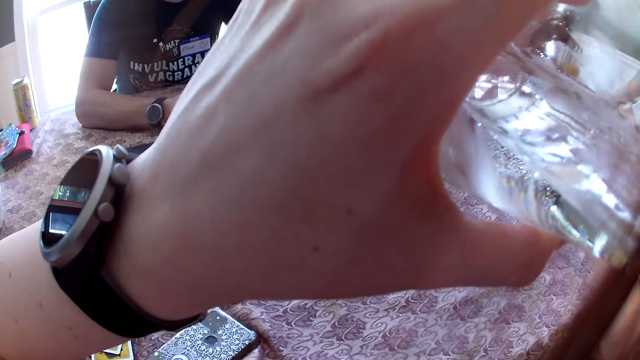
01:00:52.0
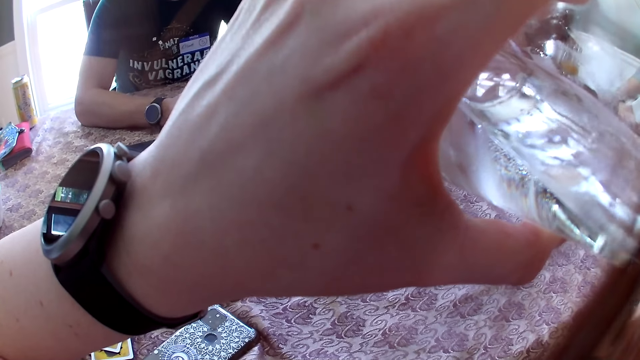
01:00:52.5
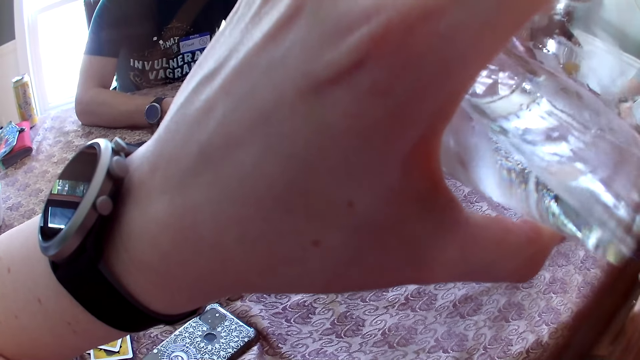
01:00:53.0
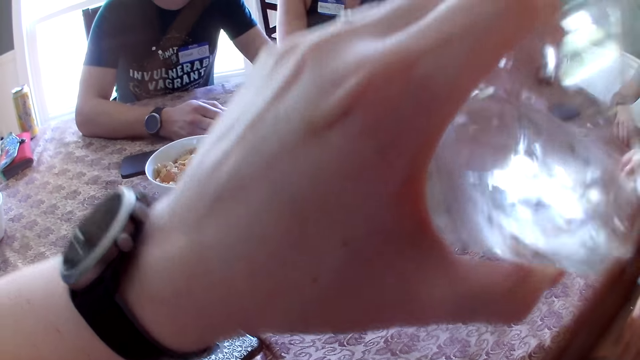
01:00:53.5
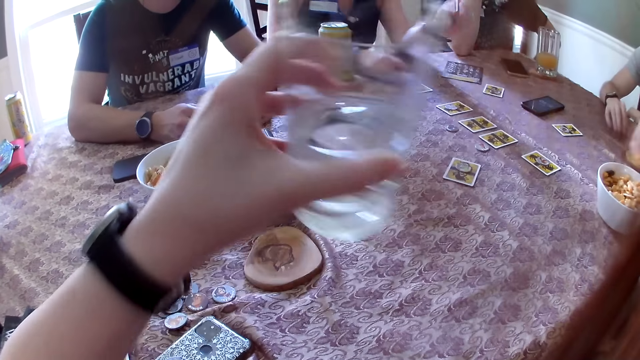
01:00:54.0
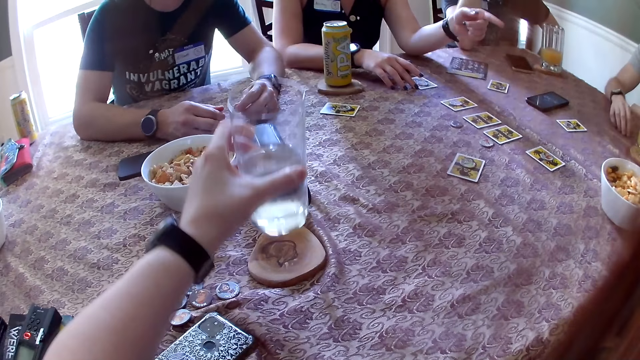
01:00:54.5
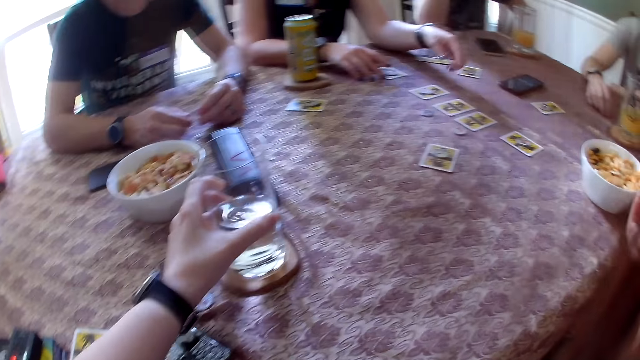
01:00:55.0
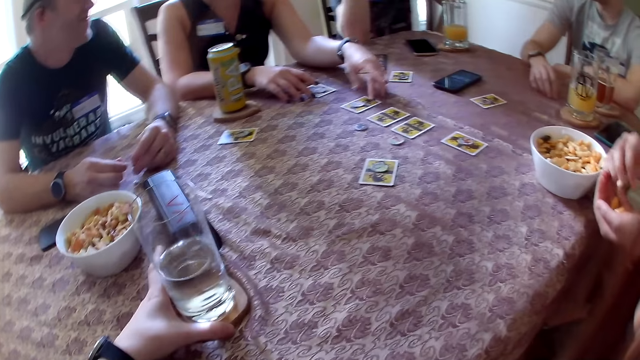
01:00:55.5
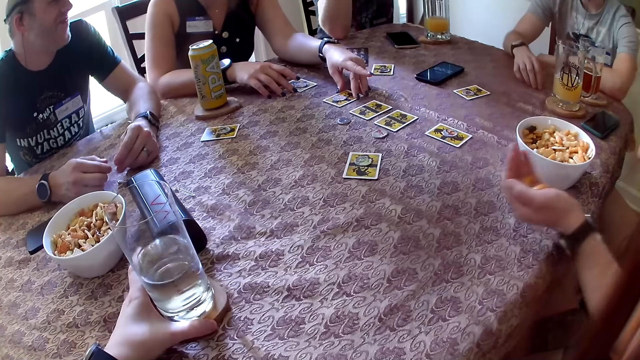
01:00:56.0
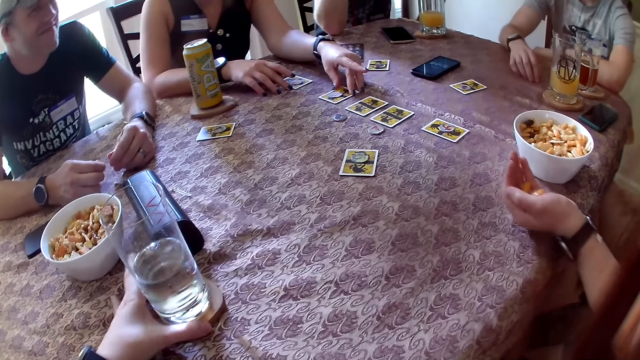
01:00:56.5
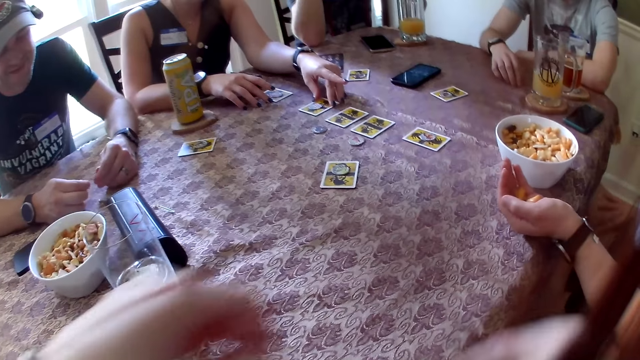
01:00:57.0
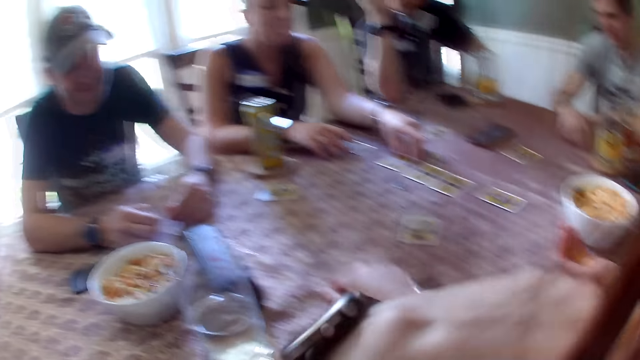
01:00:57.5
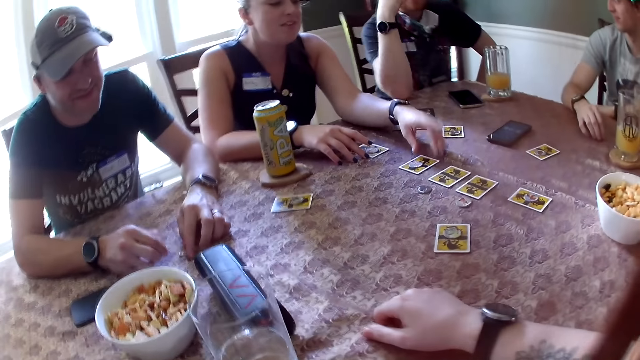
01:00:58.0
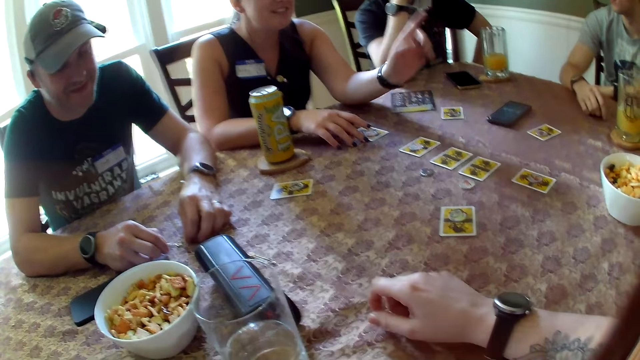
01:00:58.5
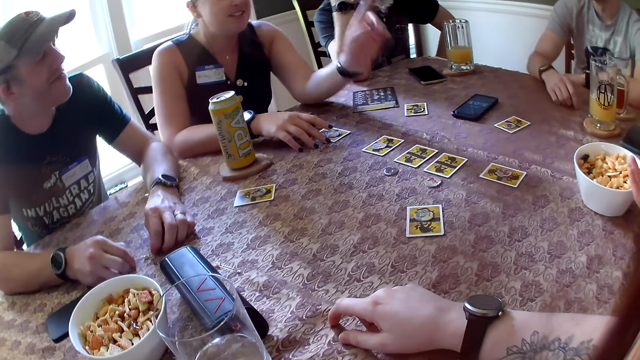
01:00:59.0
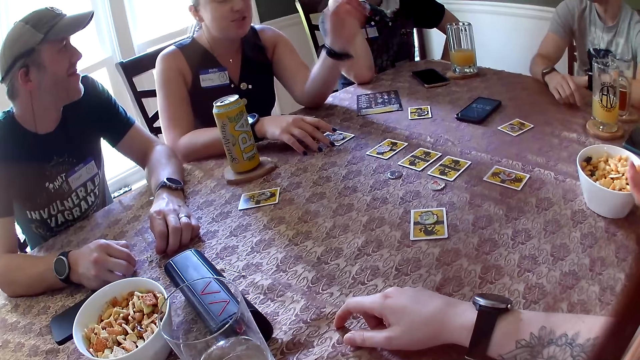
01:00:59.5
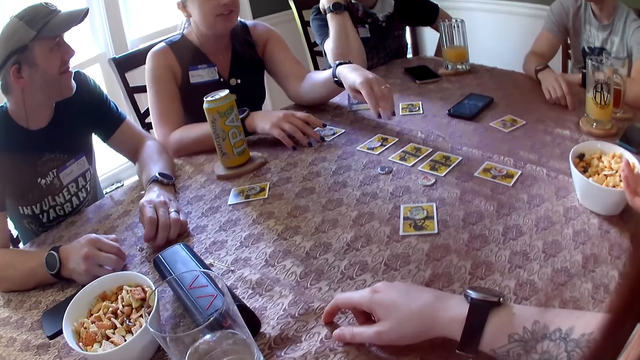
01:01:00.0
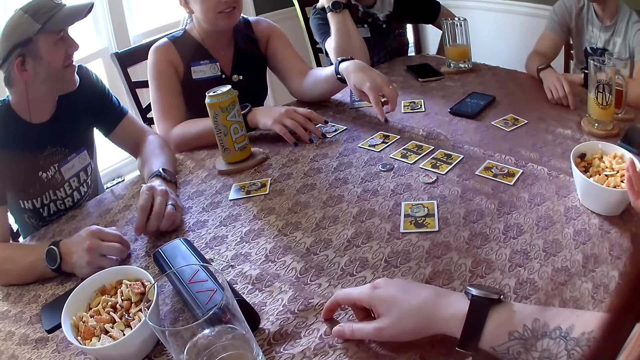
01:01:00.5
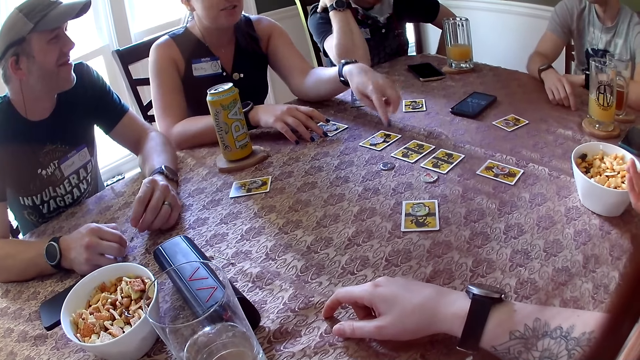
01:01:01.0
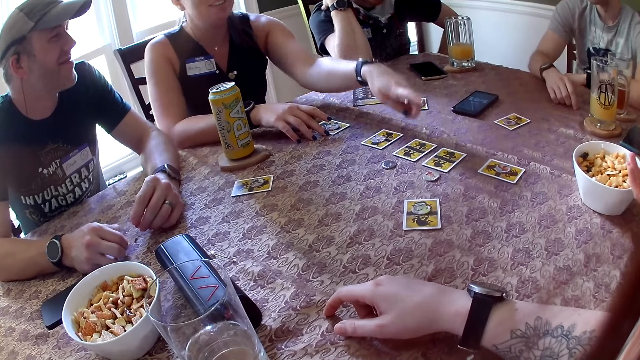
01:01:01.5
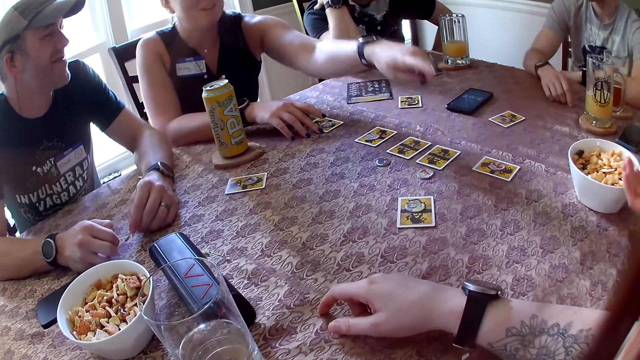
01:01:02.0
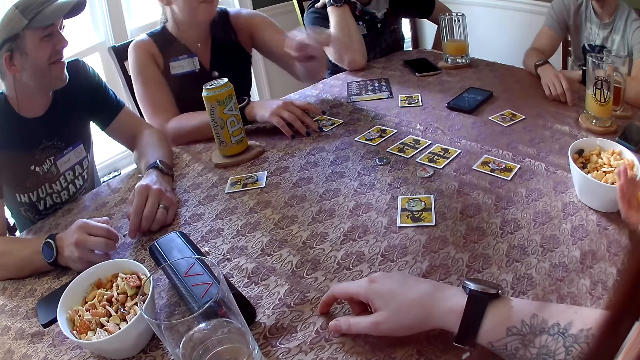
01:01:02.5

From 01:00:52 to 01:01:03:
The woman takes cookies from the bowl of cookies with her right hand. A person converses with the woman. The person sways hands. The camera wearer drops the glass of water on the drink coaster with her left hand. The woman eats the cheese puff in her left hand with her right hand. The woman wipes her right hand on her thigh. The camera wearer straightens her hands. The person converses with the woman. Another woman taps the card on the table with her right hand.

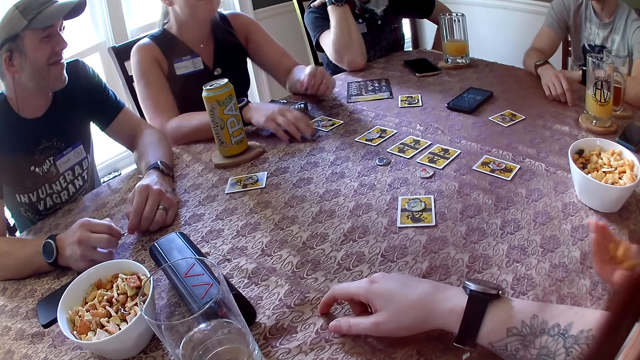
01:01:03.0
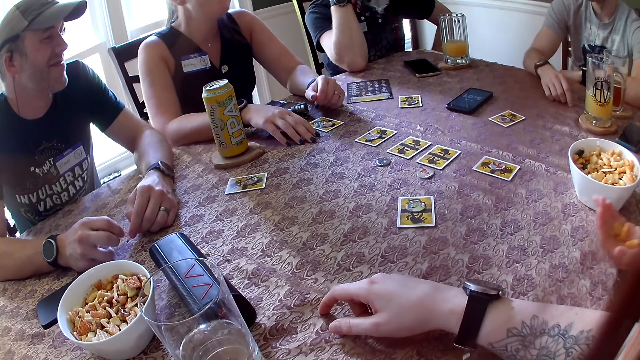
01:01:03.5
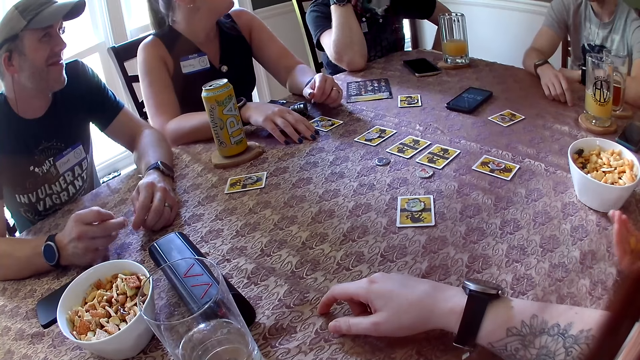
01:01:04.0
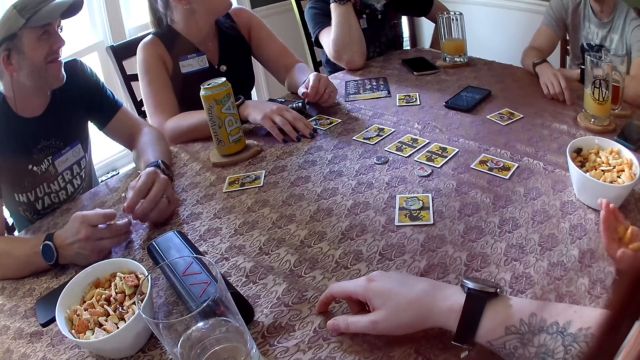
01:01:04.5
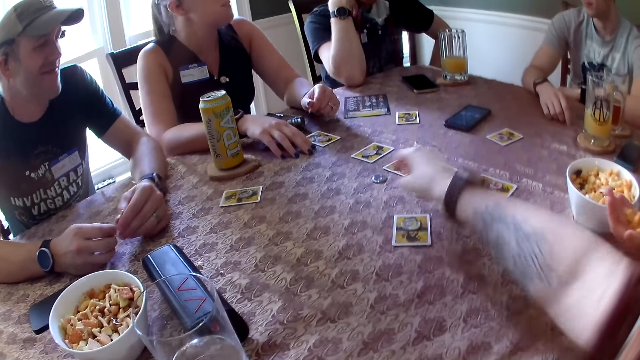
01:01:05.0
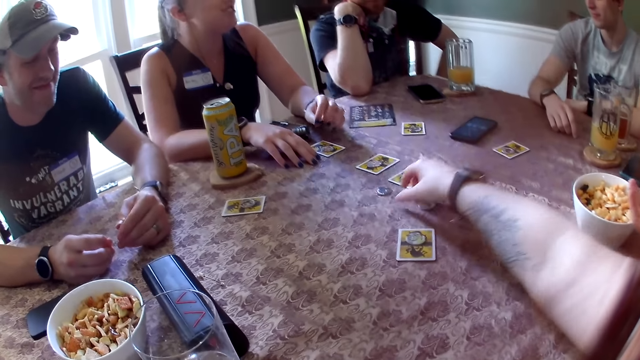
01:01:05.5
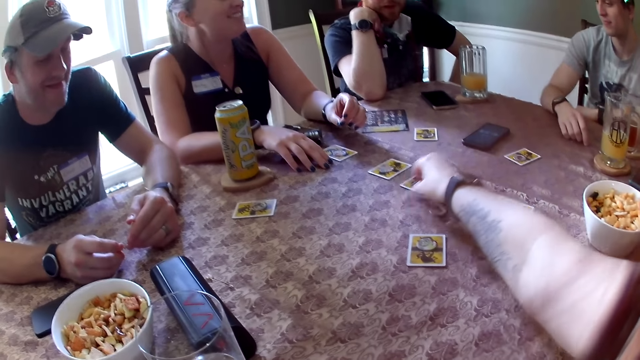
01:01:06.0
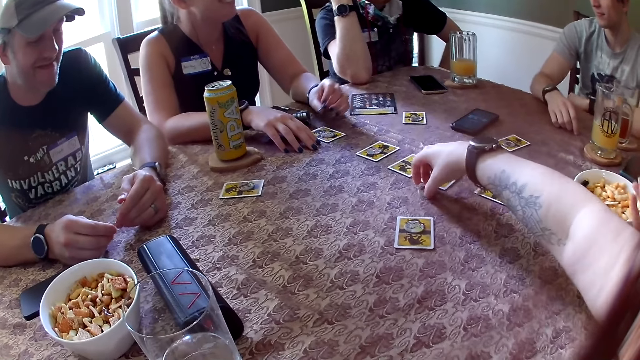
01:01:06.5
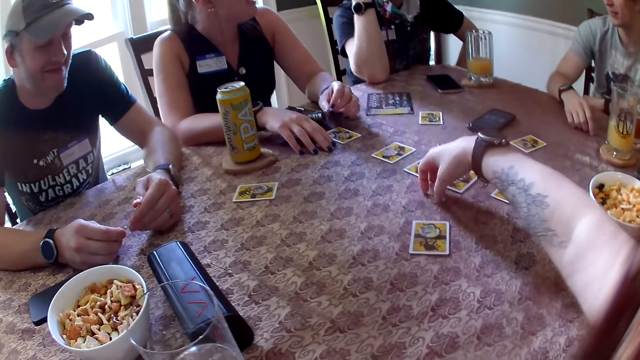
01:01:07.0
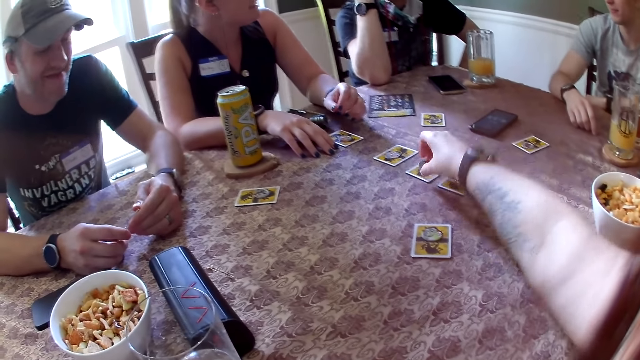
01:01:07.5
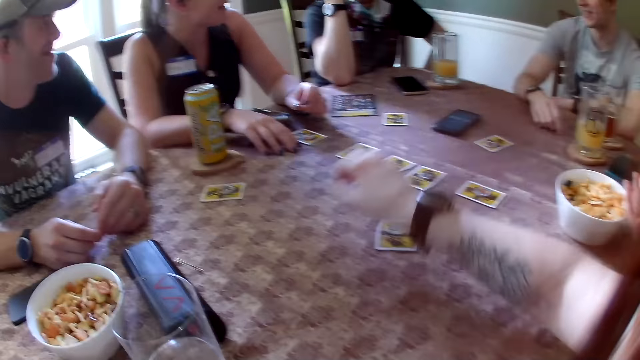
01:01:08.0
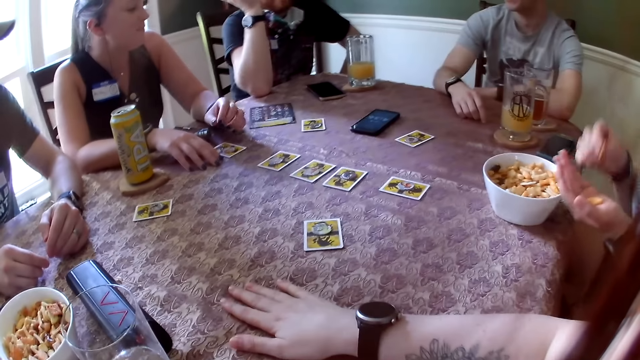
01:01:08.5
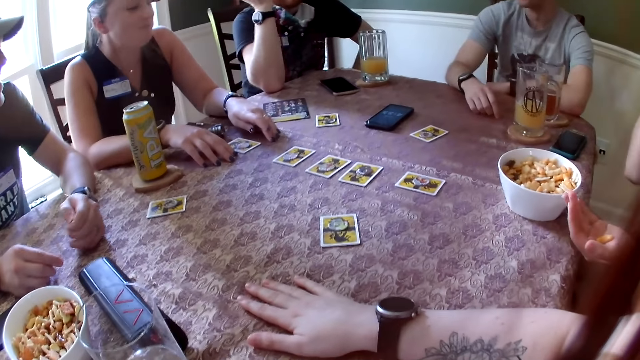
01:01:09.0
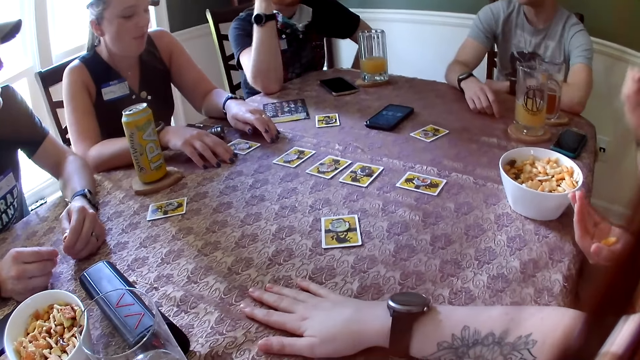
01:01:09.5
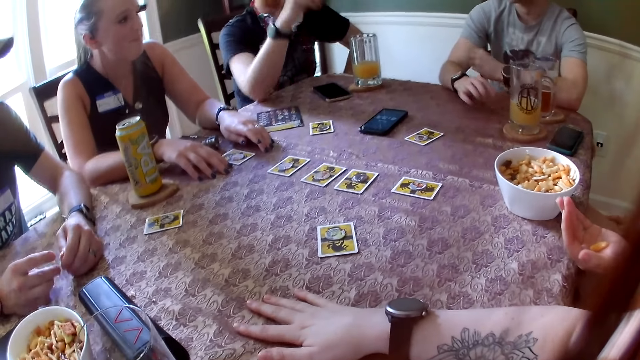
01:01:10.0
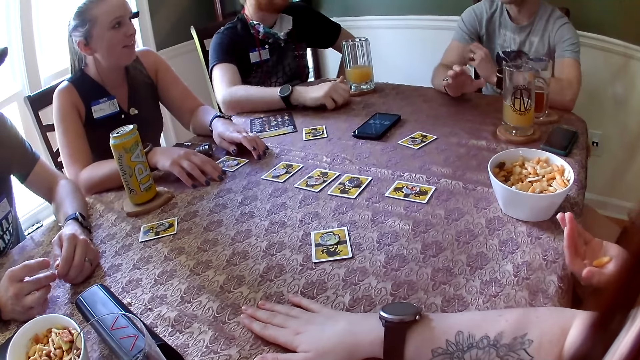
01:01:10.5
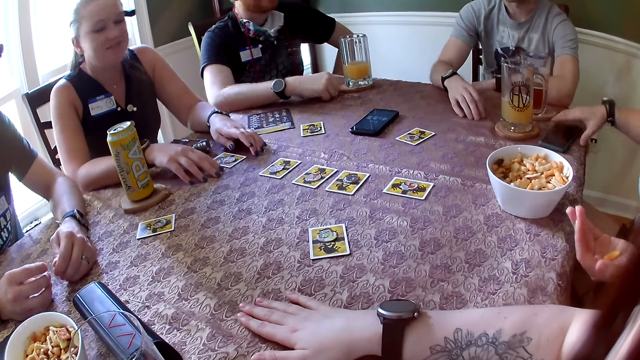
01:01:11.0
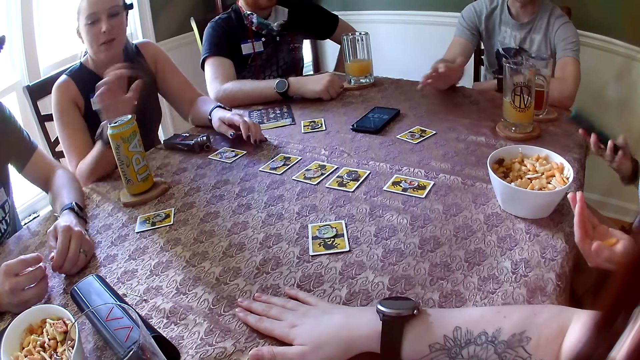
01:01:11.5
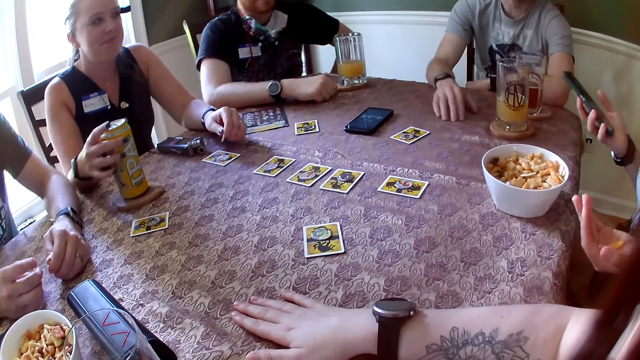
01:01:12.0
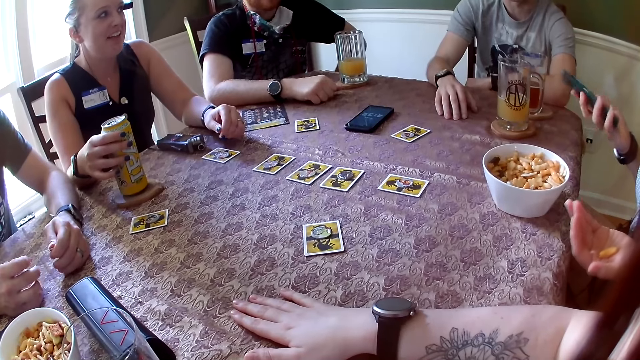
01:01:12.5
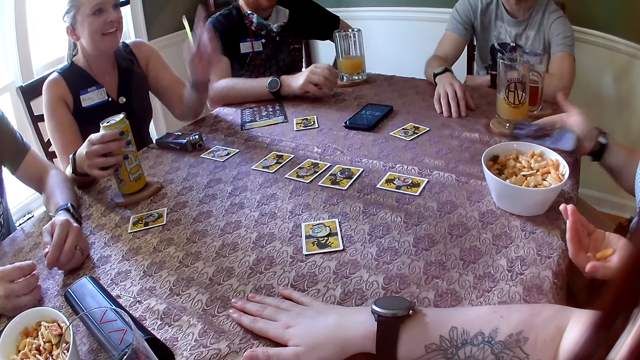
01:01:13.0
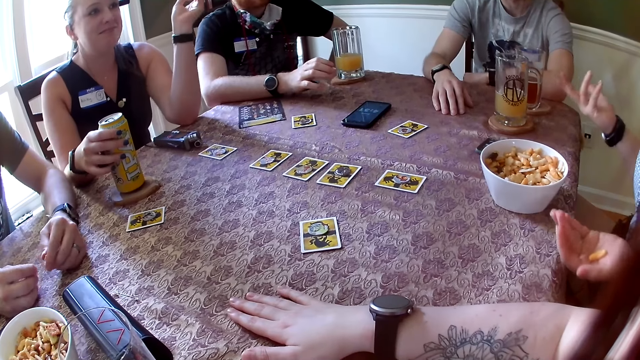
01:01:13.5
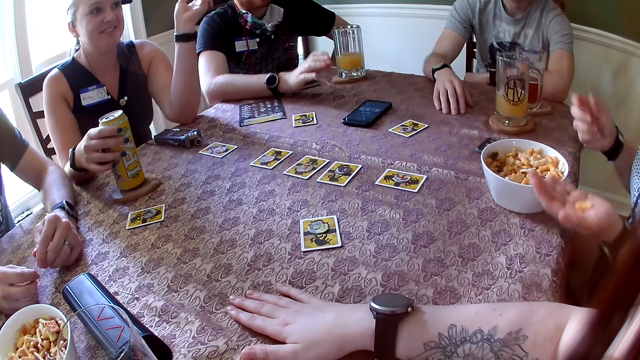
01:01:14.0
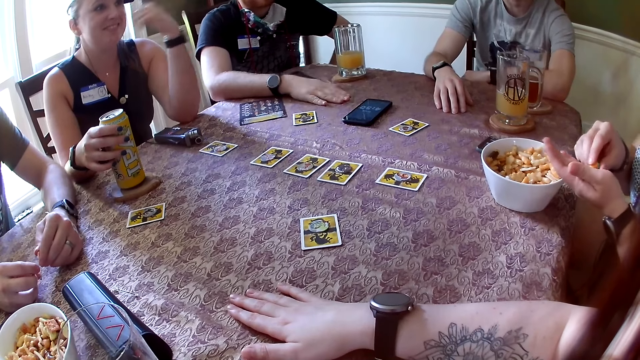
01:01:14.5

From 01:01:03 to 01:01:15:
A person converses with another person. The camera wearer arranges the game tokens on the cards on the table with her right hand. She picks up the game token from the card with her right hand. She drops the game token on the card with her right hand. She picks up the game token from the card with her right hand. She drops the game token on the card with her right hand. She places her right hand on the table. A woman eats the cheese puff in her left hand with her right hand. The woman wipes her right hand on her thigh. The first person converses with the other person. The woman picks up a phone on the table with her right hand. The other person puts a hand on the bottle of juice. Another woman holds the can of beer on the drink coaster with her right hand. The other person converses with the first woman. The first woman drops the phone on the table with her right hand.
